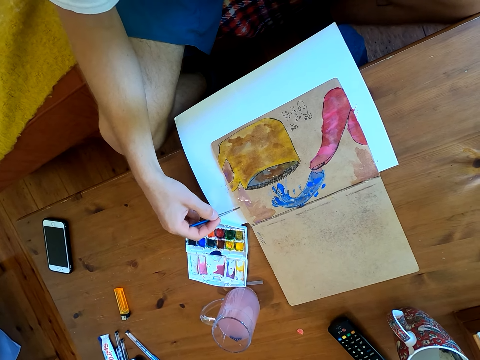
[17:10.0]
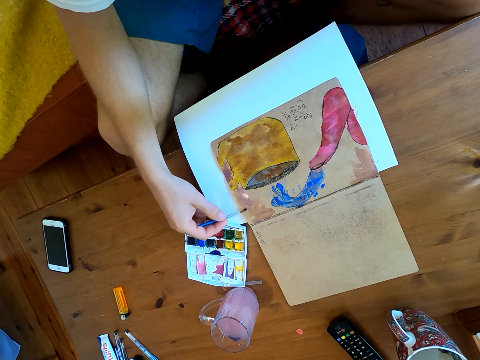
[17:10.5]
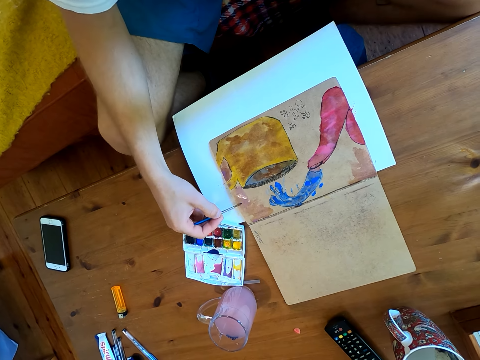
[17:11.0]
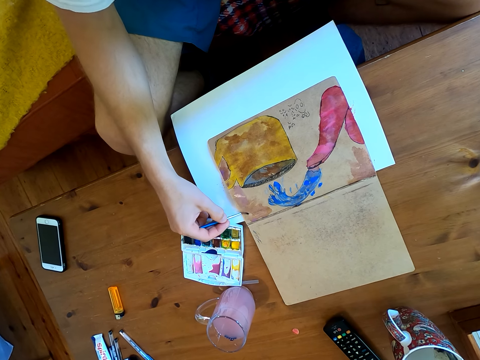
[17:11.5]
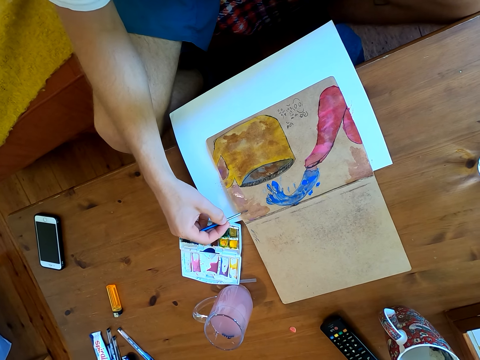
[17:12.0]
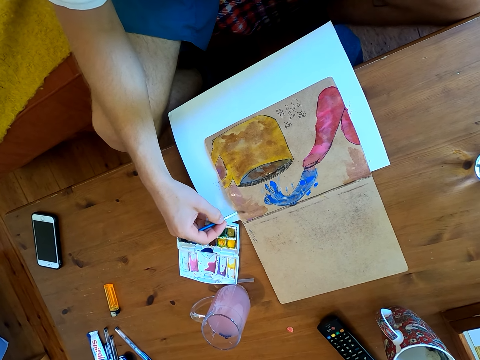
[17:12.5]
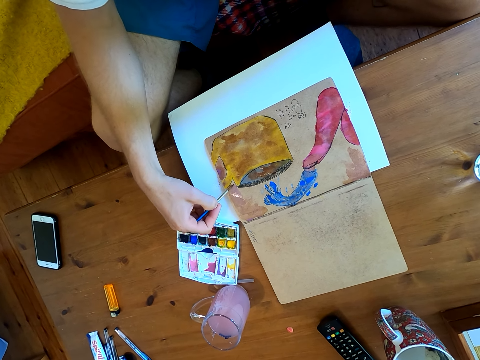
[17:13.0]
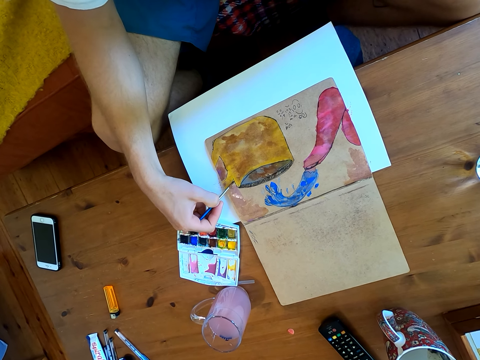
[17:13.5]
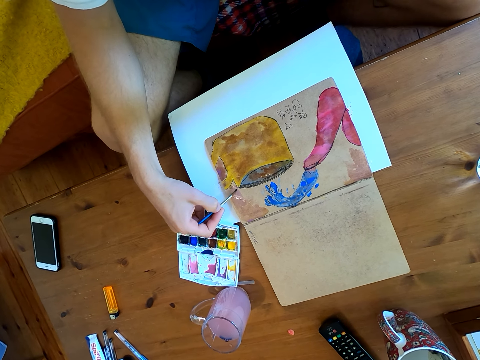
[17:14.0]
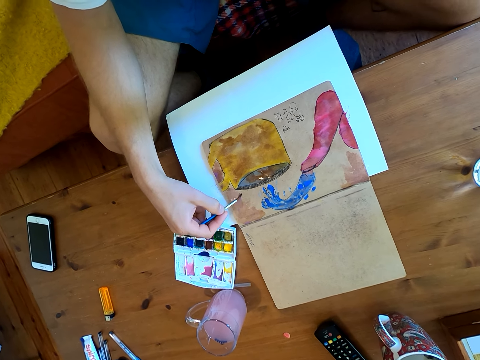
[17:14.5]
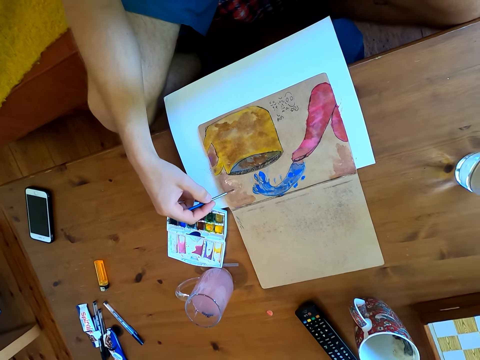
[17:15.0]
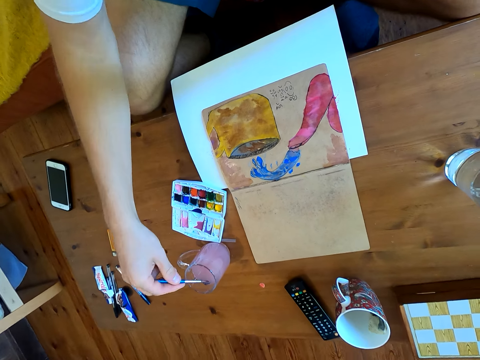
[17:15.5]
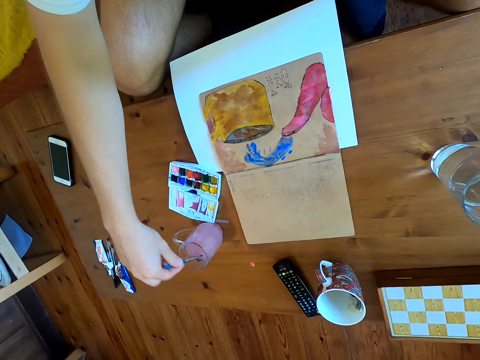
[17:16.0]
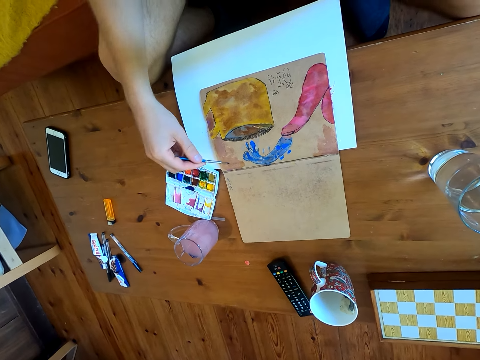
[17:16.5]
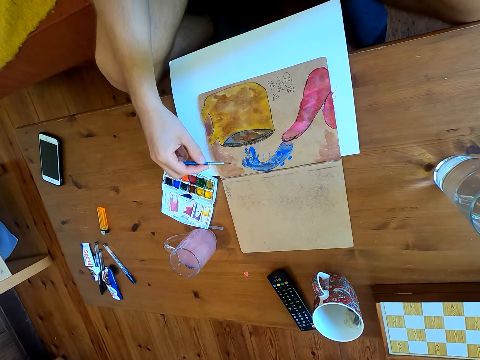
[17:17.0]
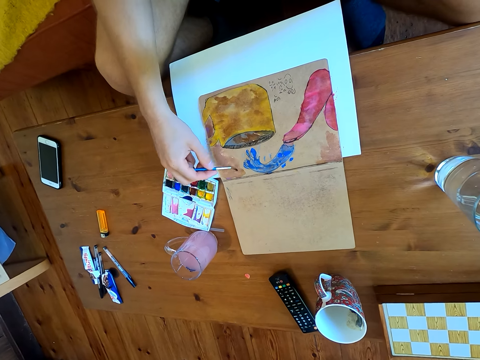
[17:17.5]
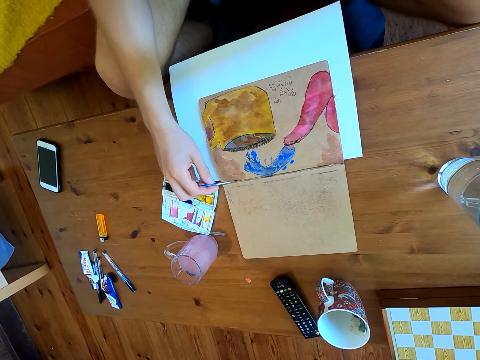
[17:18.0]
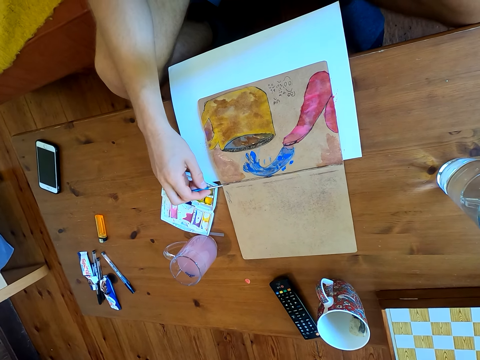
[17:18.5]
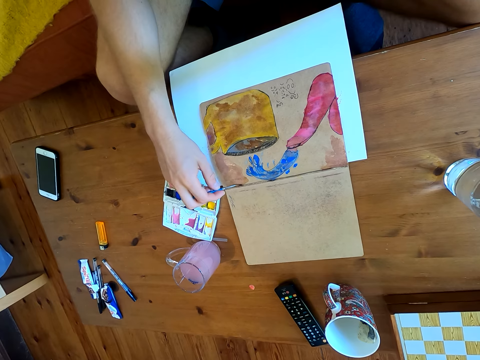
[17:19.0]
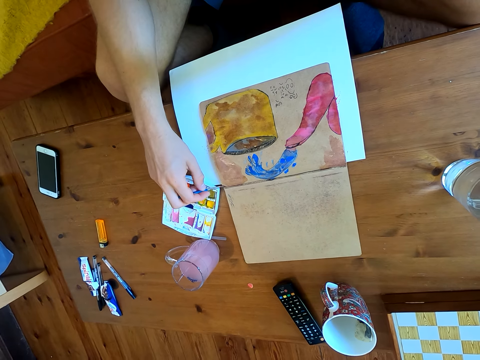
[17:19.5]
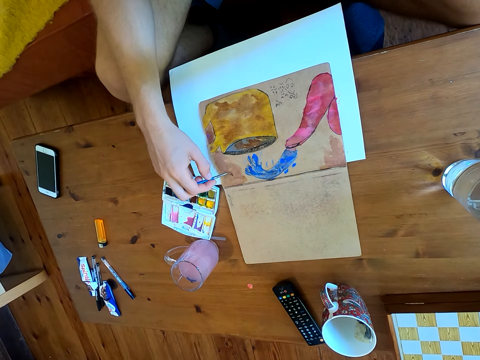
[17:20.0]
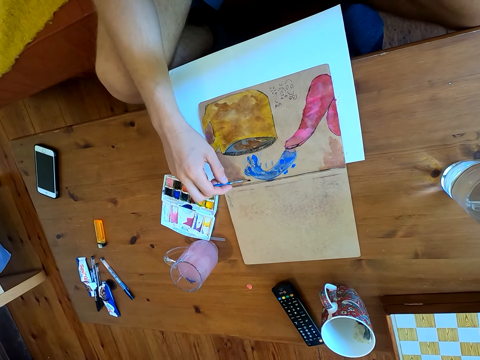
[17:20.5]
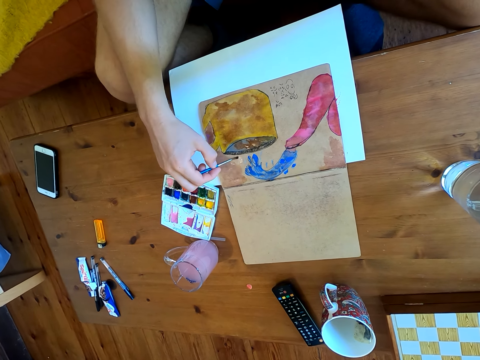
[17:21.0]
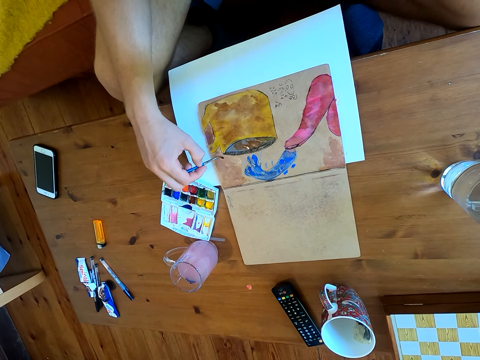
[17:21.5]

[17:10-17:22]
The camera wearer dips the brush in liquid. They paint on a paper.

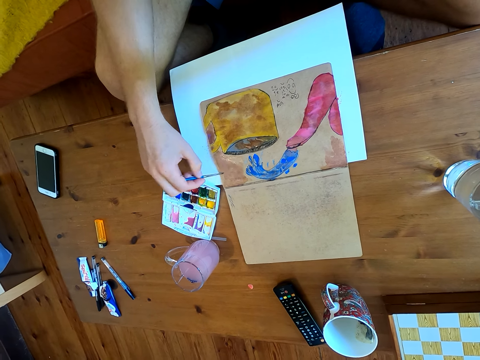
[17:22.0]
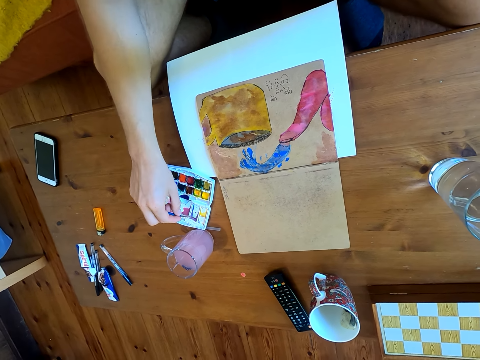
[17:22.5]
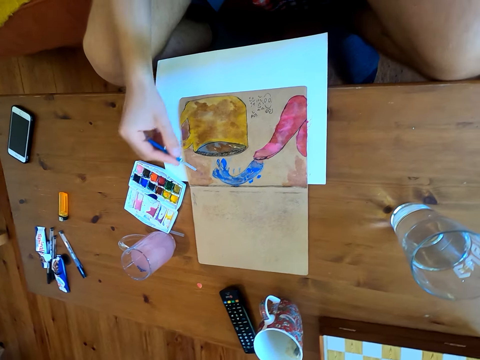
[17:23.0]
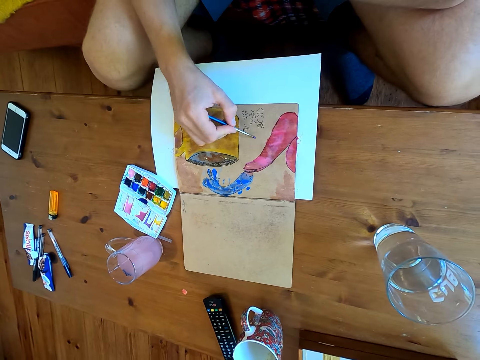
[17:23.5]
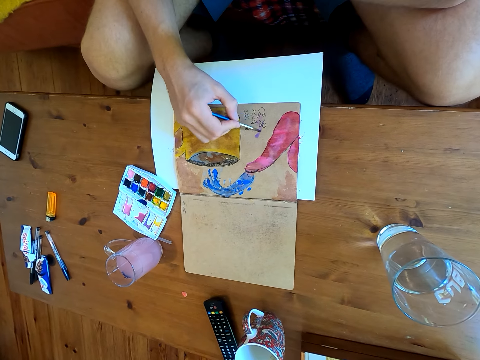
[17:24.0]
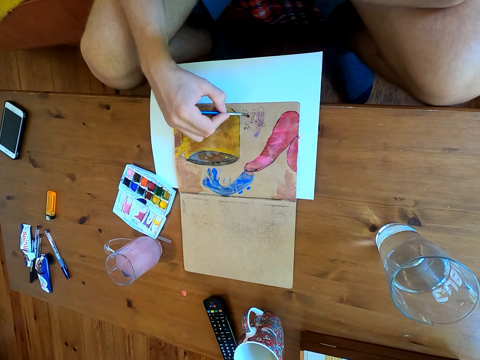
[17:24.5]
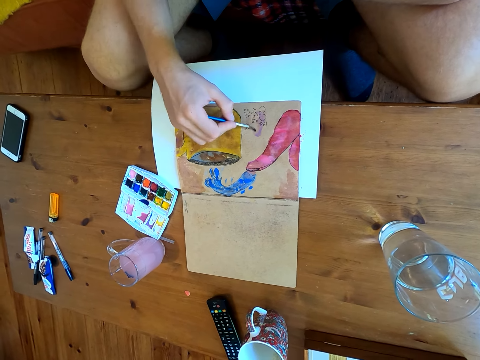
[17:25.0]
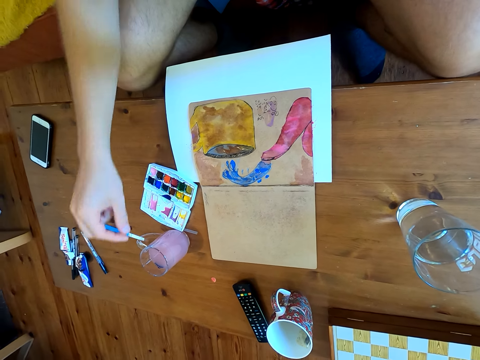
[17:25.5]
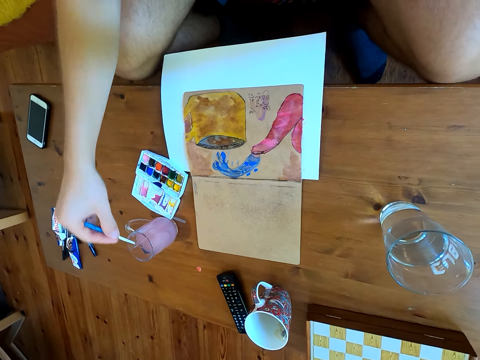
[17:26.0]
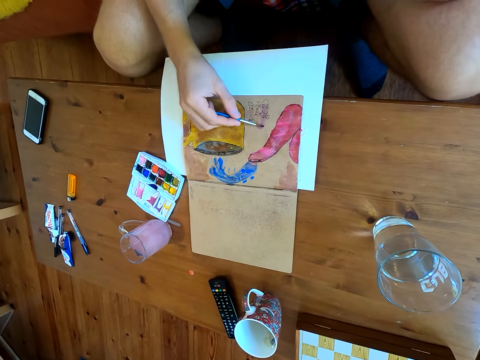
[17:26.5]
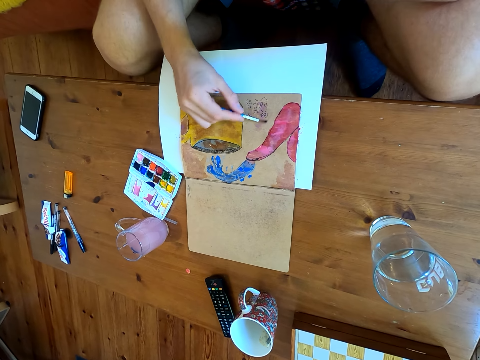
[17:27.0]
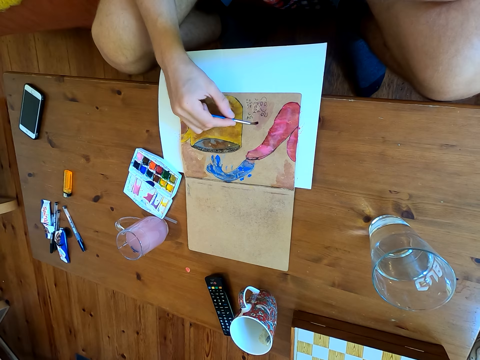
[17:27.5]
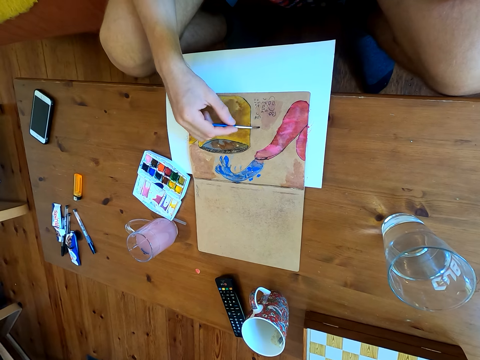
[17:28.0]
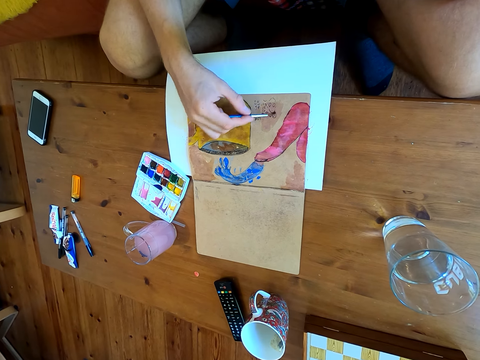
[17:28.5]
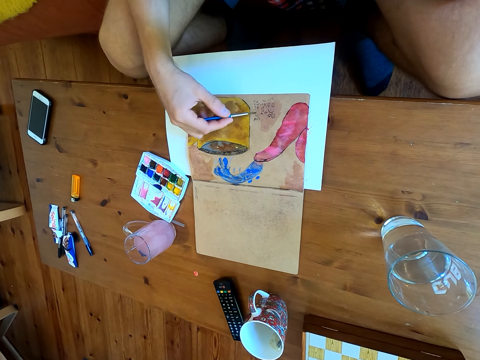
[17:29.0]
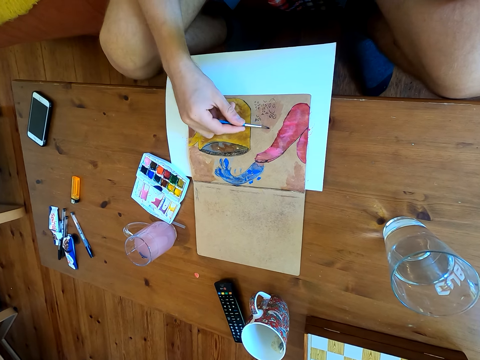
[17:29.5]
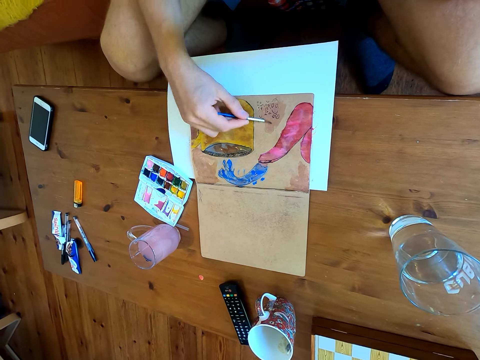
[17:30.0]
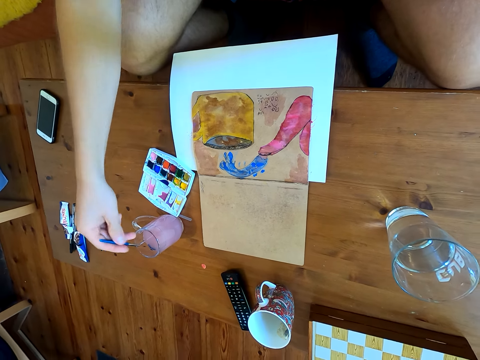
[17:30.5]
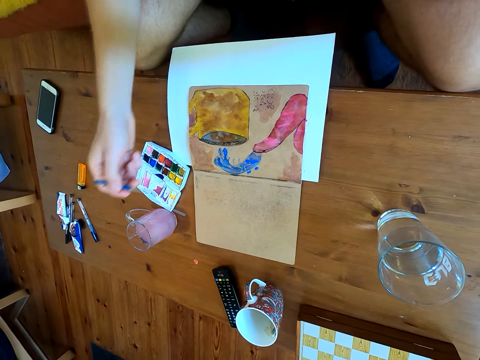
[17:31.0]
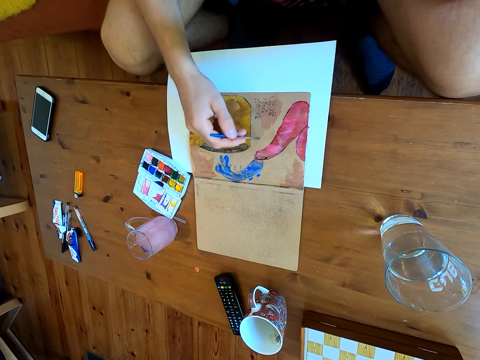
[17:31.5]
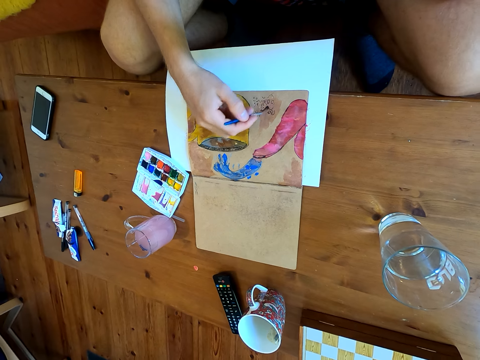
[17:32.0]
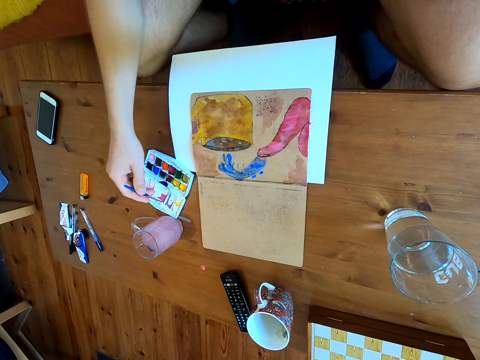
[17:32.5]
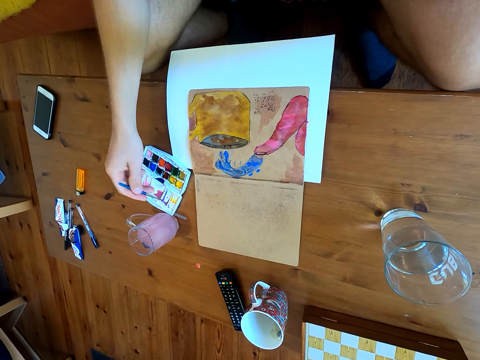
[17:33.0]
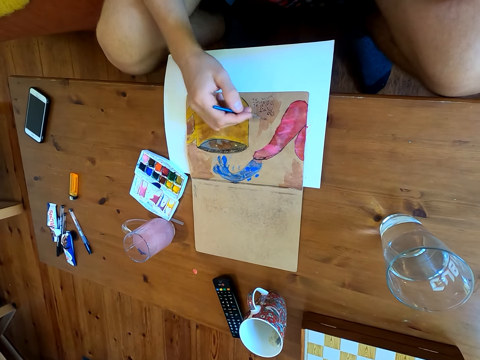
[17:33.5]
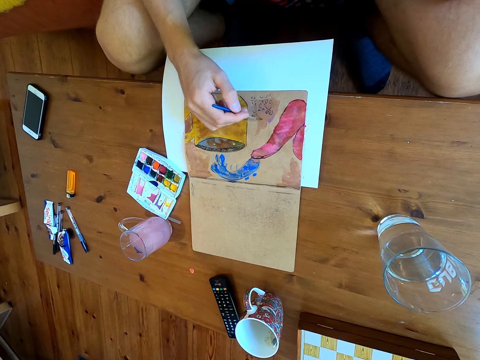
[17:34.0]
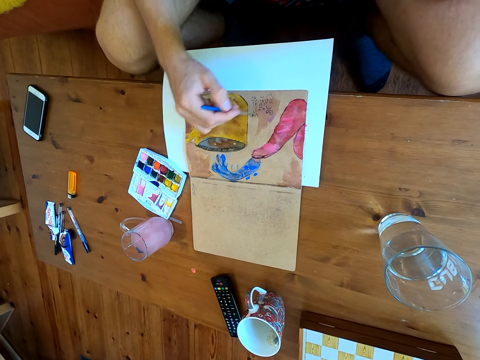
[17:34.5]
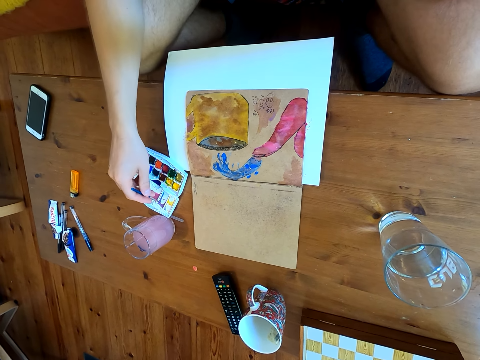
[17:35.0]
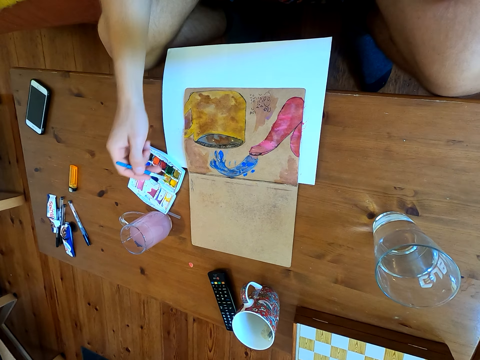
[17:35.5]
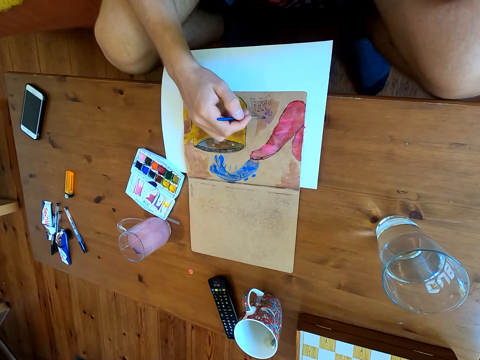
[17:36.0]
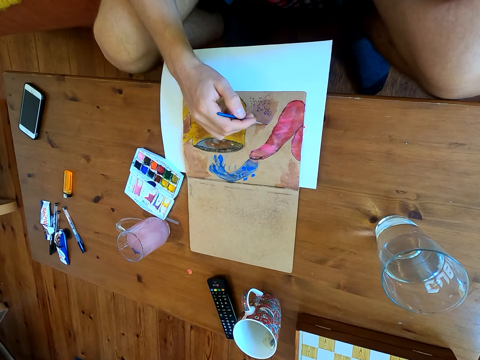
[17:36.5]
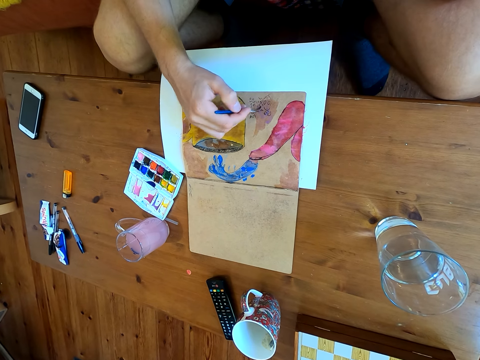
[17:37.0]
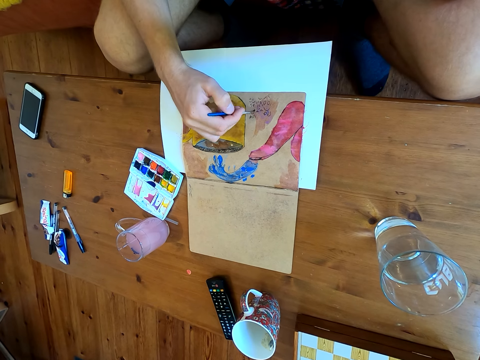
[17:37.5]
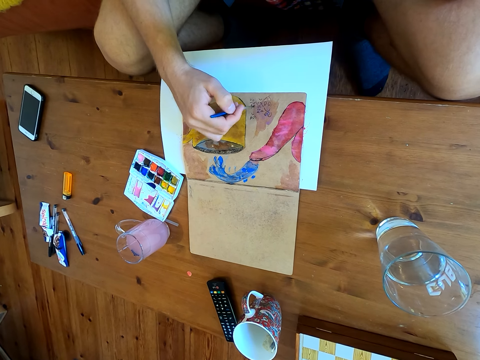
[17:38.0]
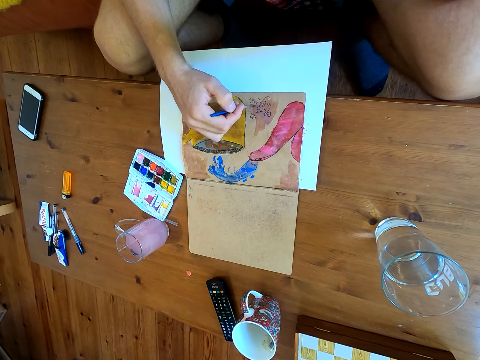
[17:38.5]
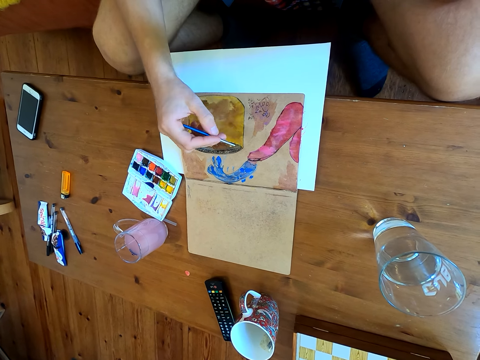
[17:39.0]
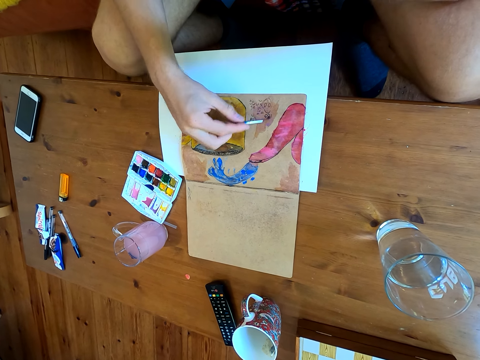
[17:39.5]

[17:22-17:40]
The camera wearer immerses the brush in watercolor. They paint on a paper. They dip the brush in liquid. They paint on the paper. They dip the brush in the liquid. They paint on the paper. They immerse the brush in the watercolor. They paint on the paper. They immerse the brush in the watercolor. They paint on the paper.
